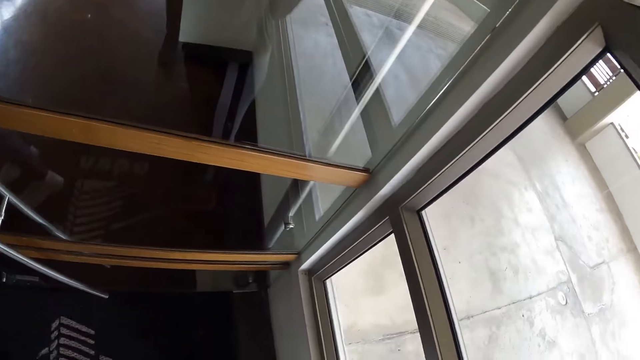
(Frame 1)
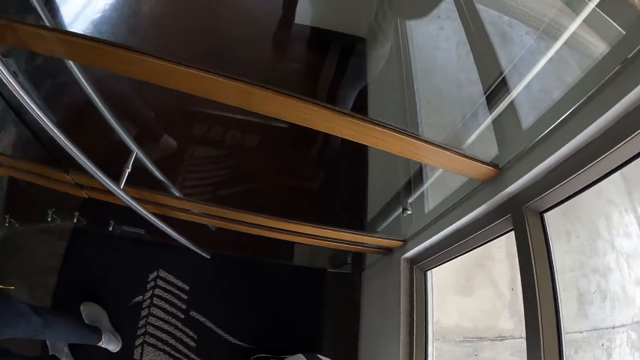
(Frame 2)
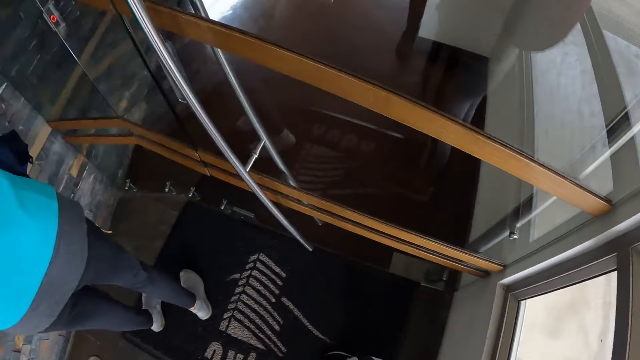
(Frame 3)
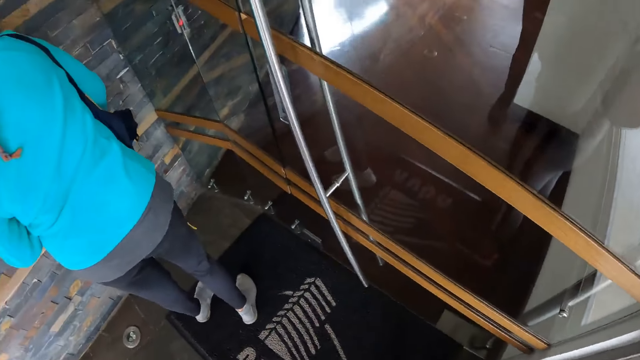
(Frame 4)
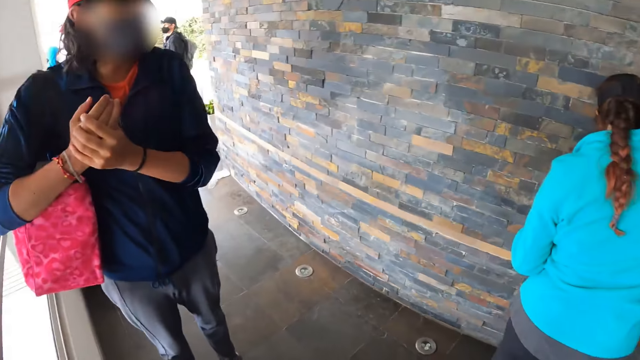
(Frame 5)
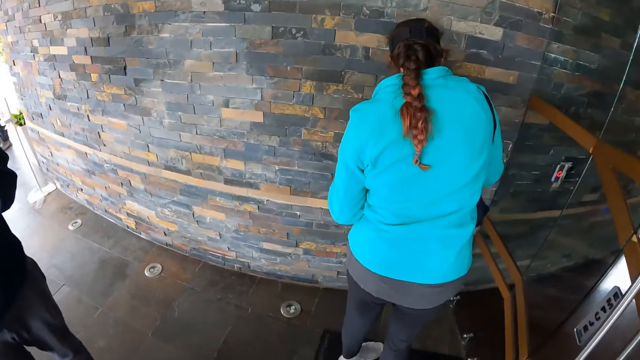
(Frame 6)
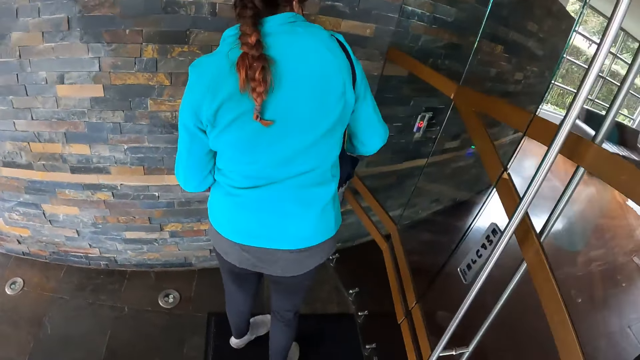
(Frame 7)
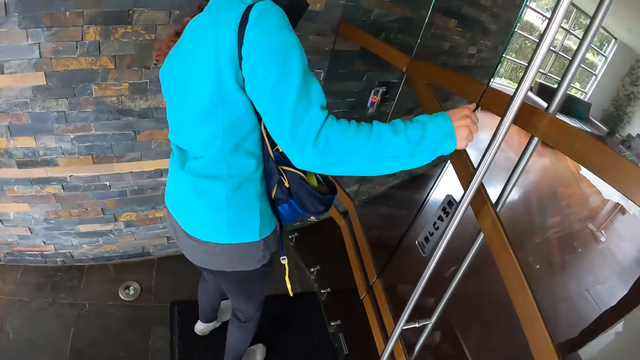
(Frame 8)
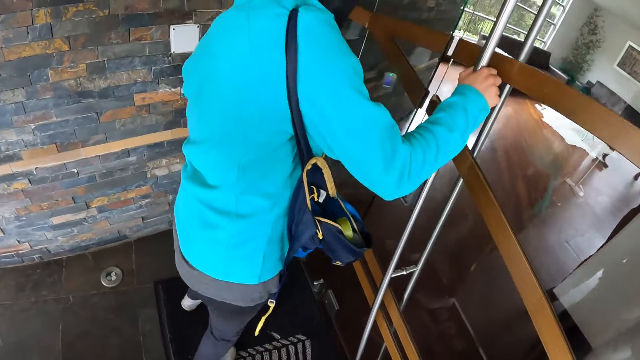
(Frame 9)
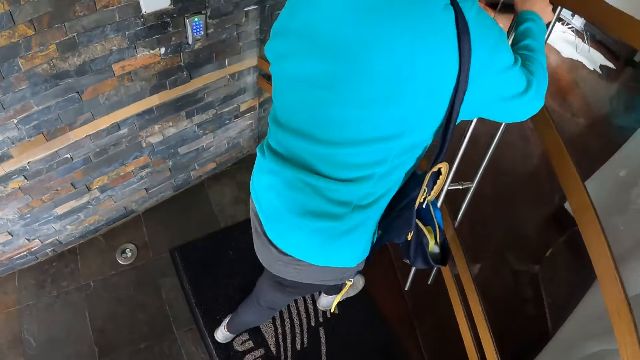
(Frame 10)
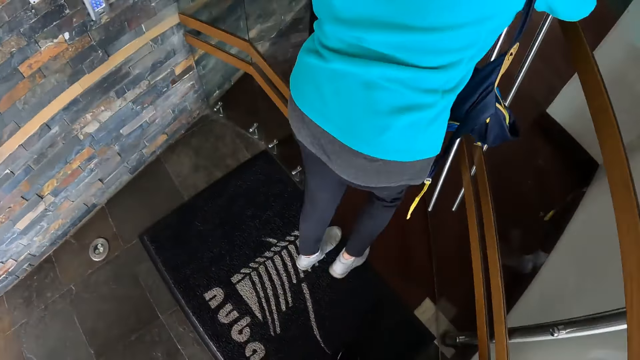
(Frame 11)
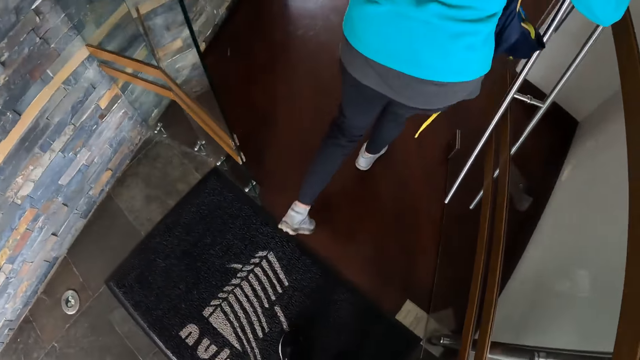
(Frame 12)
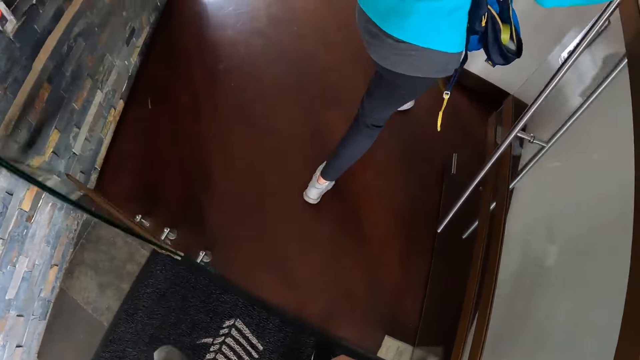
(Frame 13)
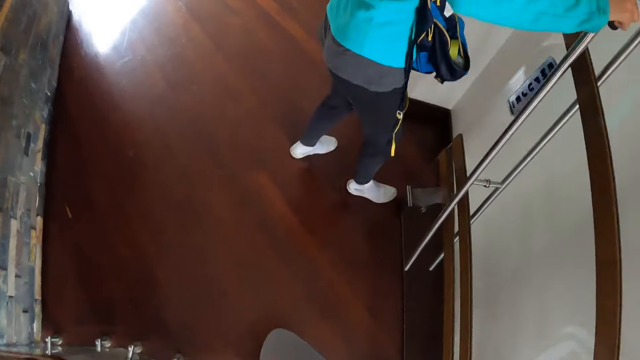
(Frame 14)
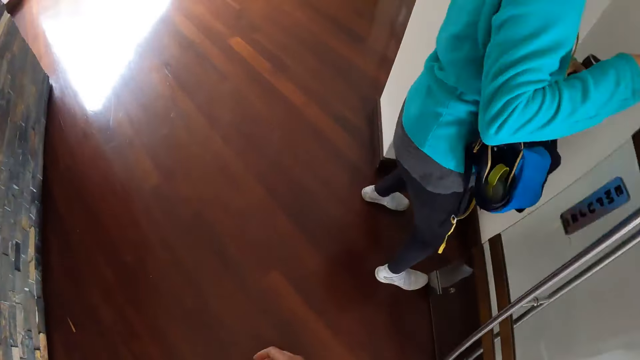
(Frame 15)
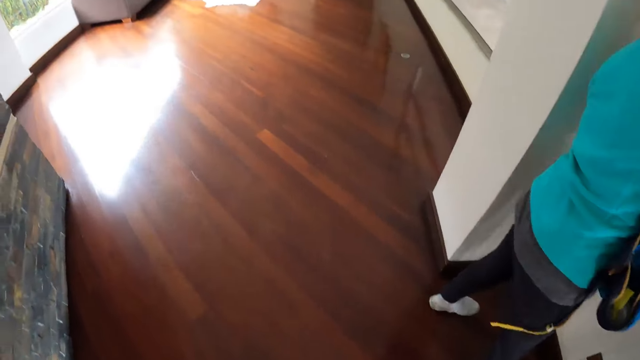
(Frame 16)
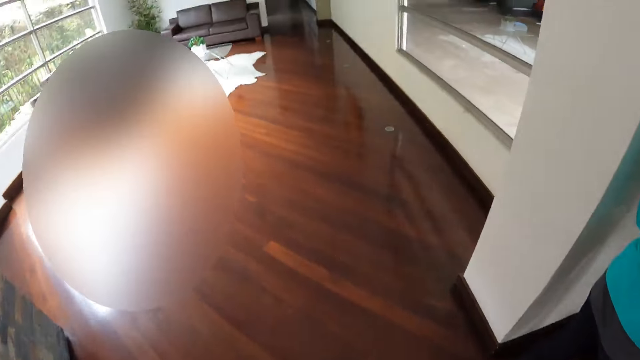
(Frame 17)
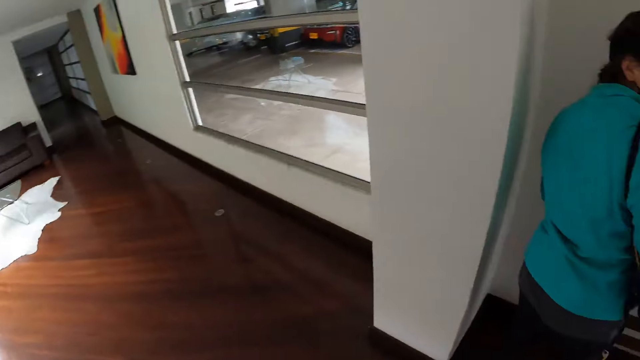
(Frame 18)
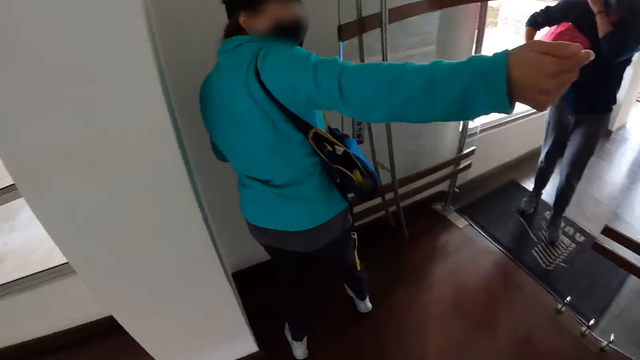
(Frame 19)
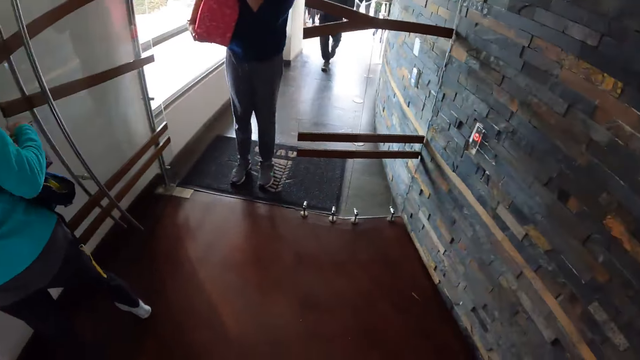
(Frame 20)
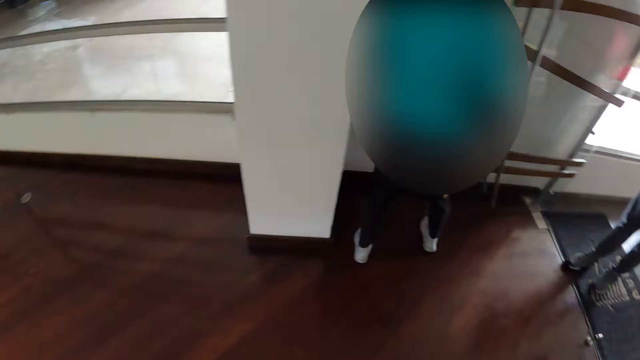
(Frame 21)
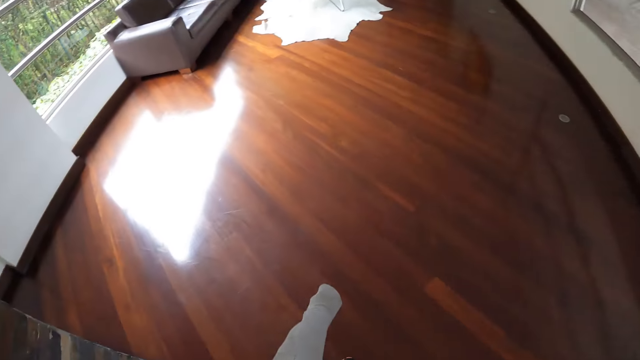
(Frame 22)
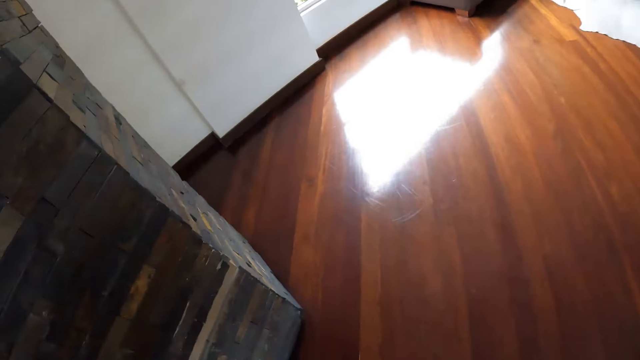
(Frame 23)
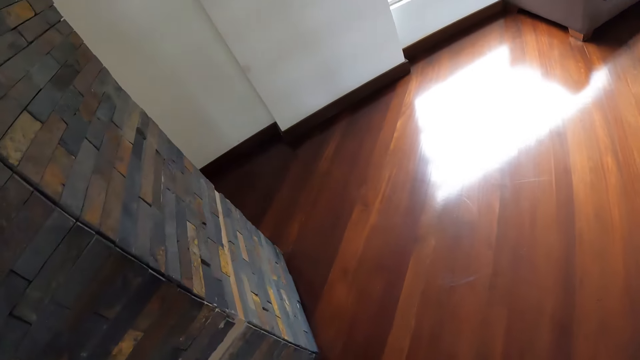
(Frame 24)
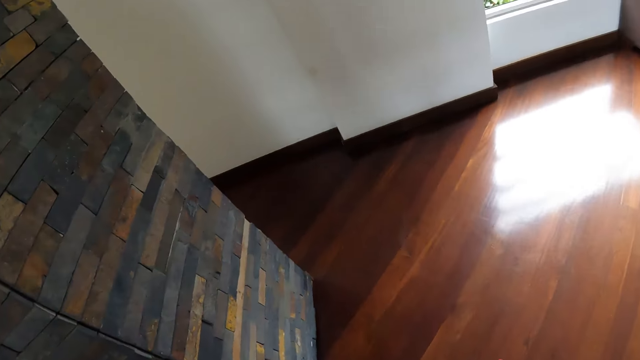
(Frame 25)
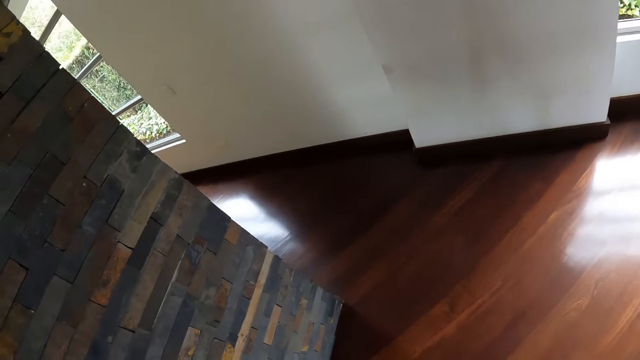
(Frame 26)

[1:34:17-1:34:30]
The camera wearer looks around. The woman opens a door with the key in her right hand. The woman walks into the house through the door. The camera wearer walks into the house through the door.

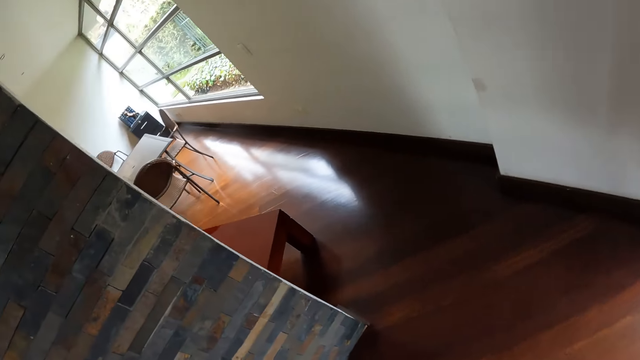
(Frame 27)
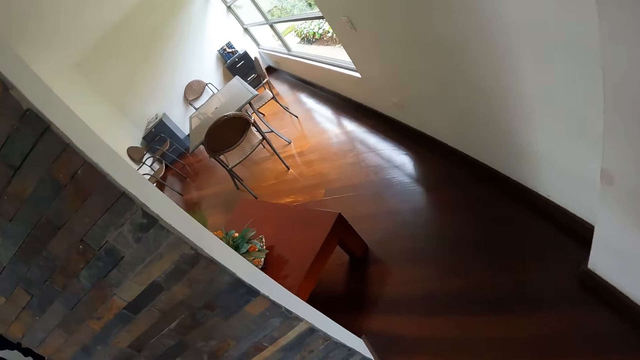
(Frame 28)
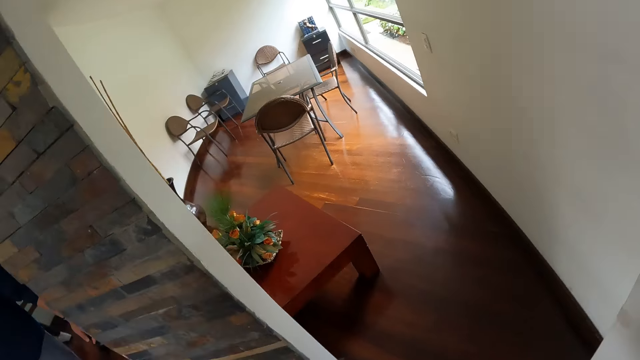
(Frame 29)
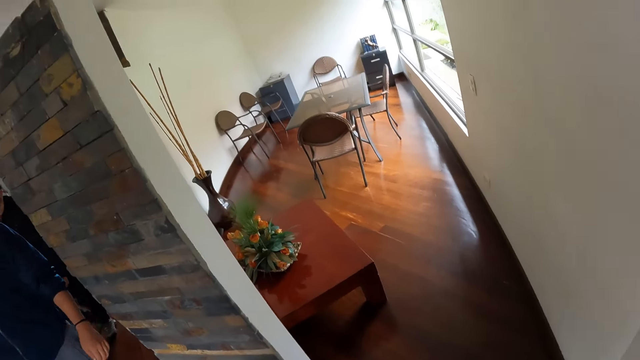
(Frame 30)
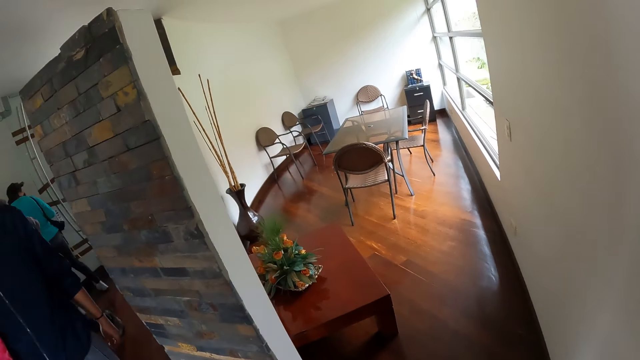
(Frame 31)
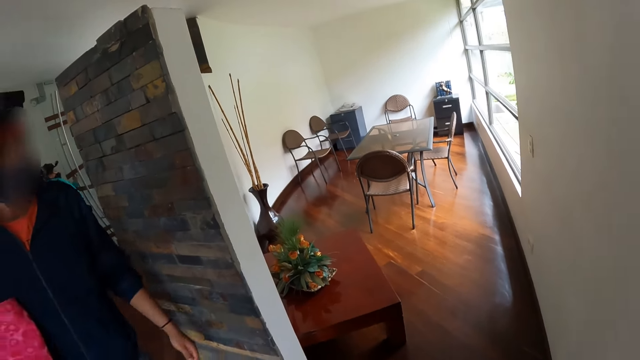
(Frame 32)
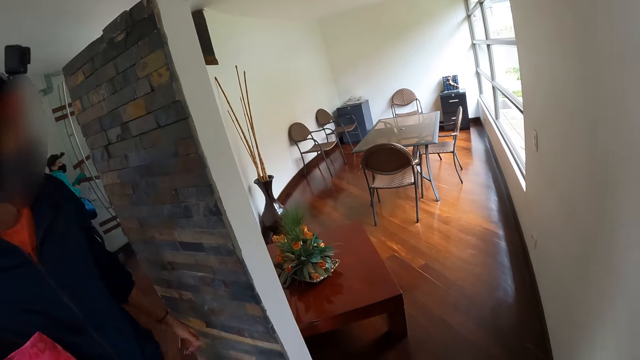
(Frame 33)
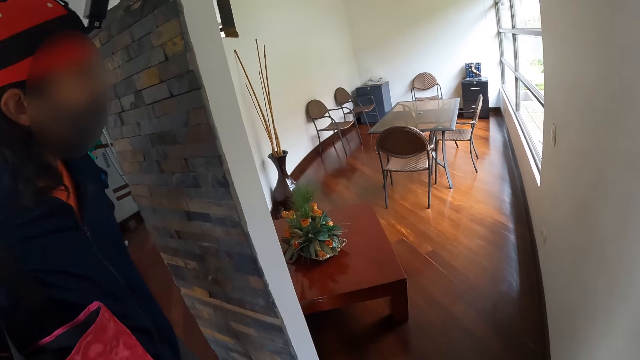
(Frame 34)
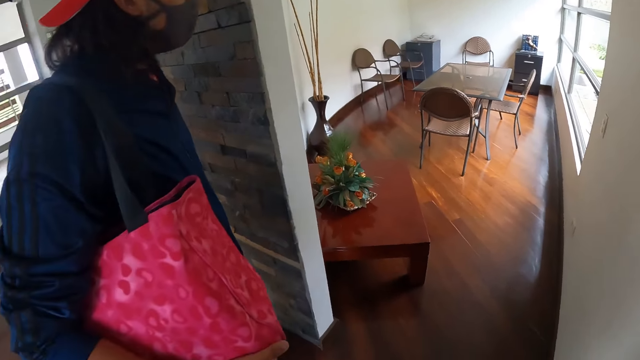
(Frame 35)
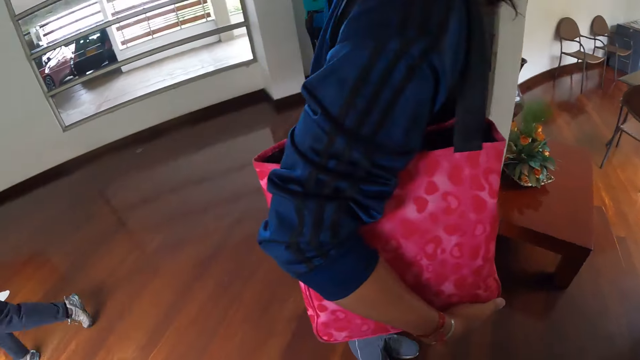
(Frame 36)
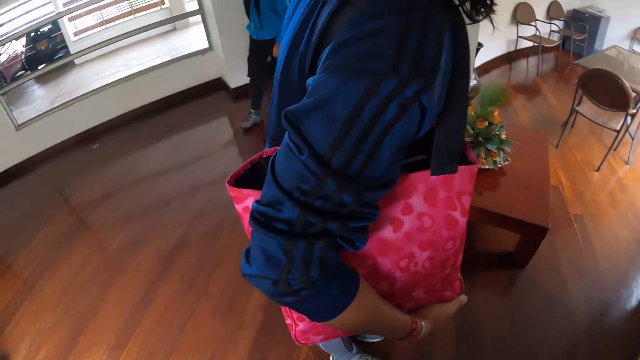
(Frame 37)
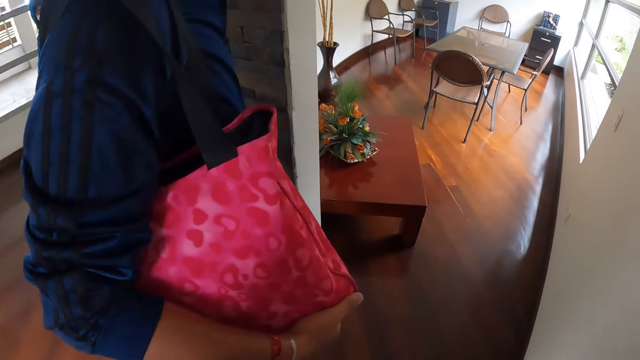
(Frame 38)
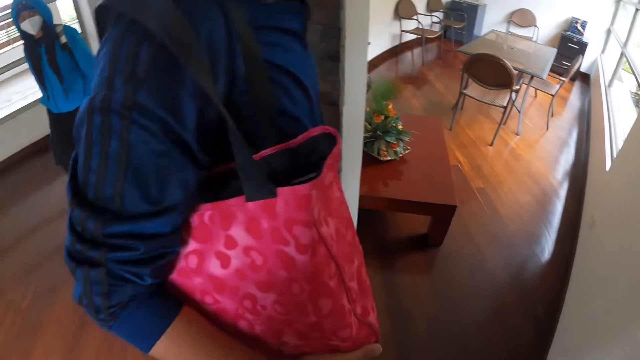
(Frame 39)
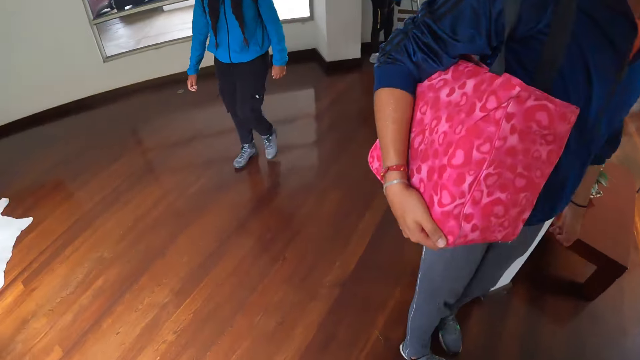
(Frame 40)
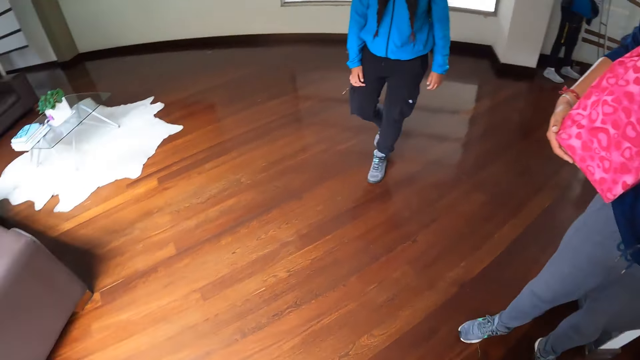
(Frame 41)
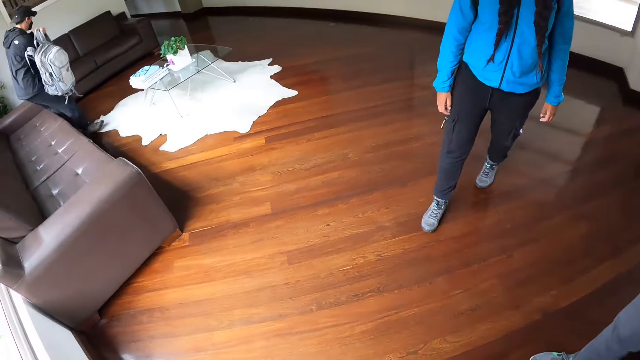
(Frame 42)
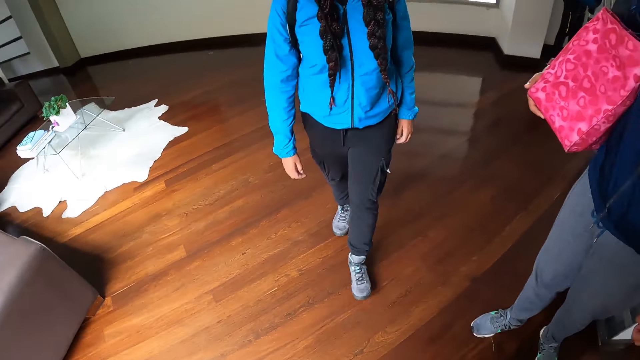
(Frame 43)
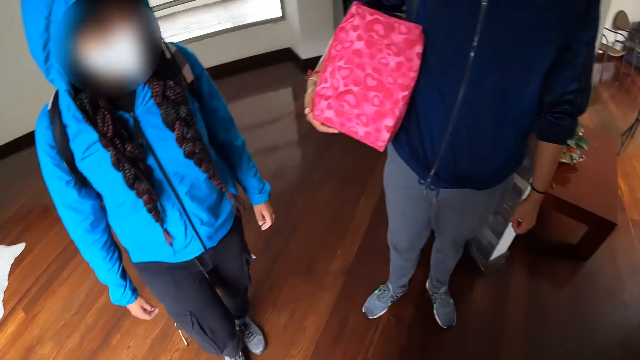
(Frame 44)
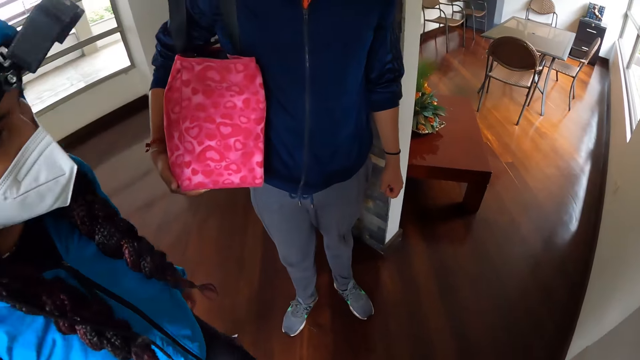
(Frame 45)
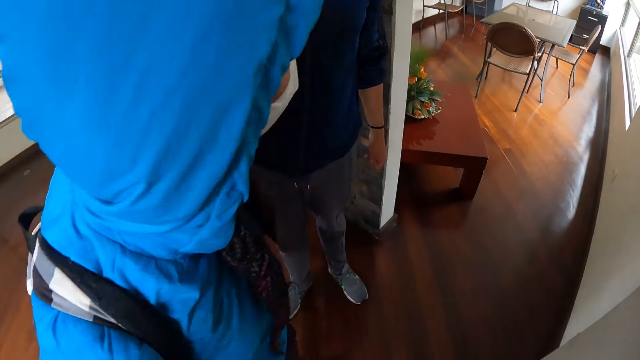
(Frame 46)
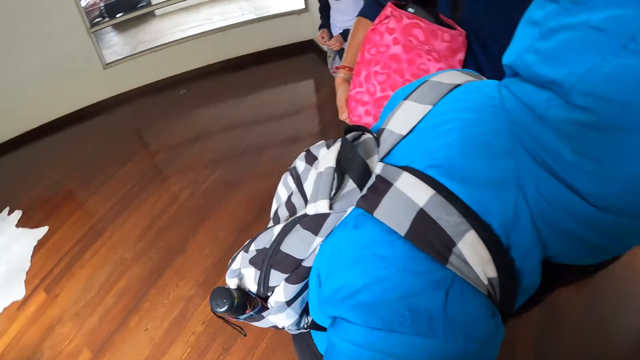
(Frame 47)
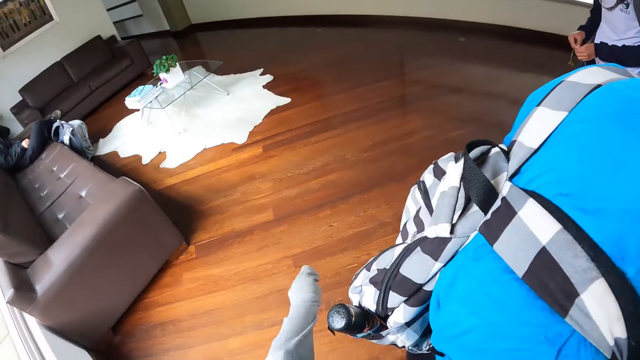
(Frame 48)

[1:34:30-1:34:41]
The woman walks in the room.
